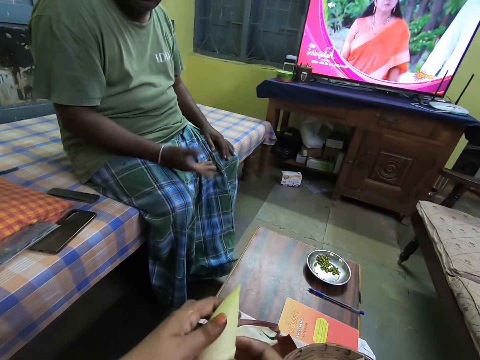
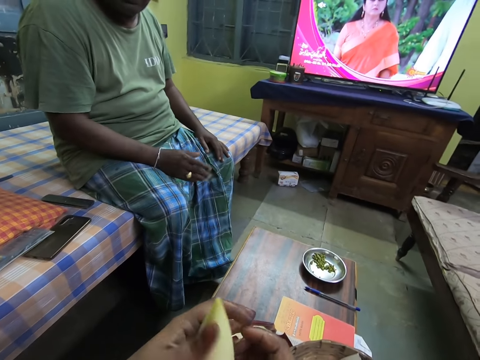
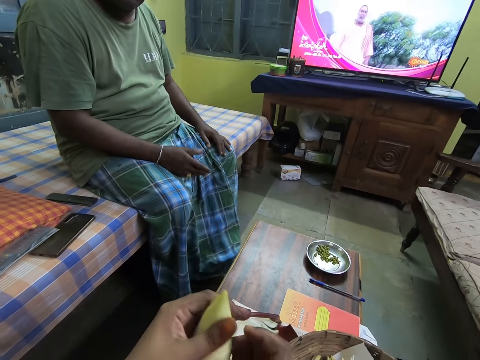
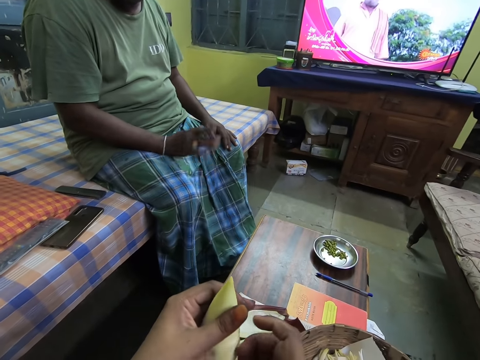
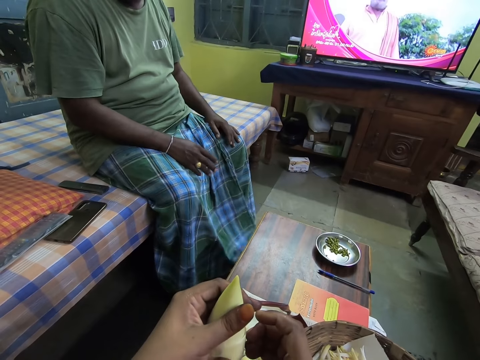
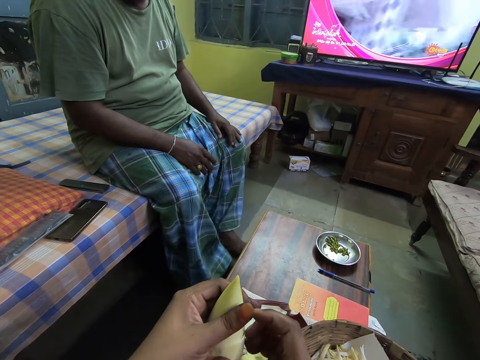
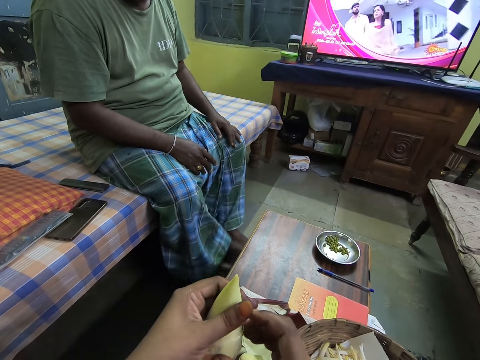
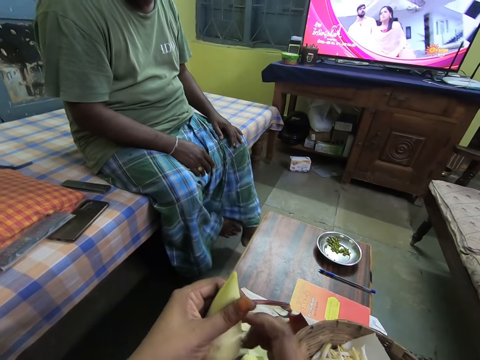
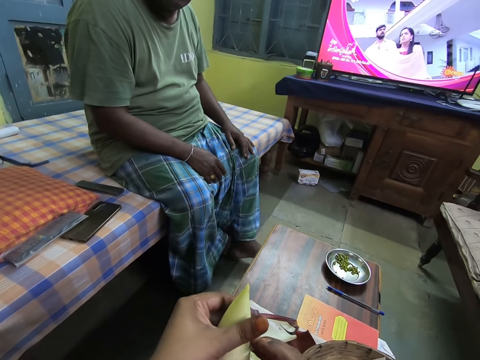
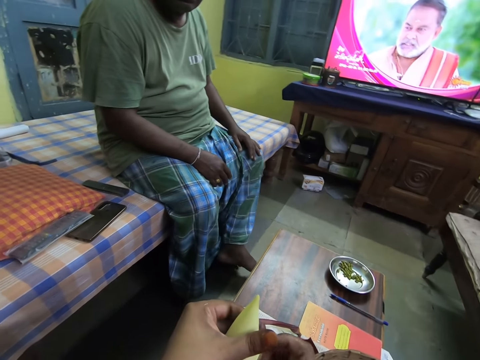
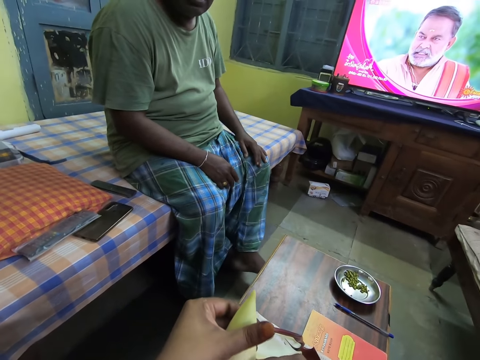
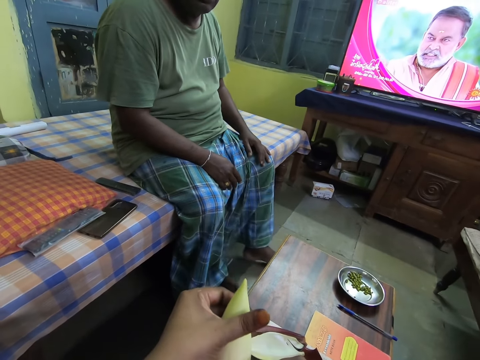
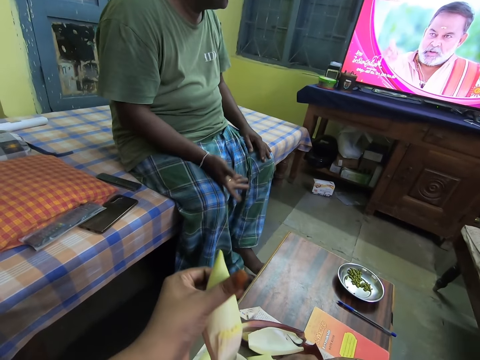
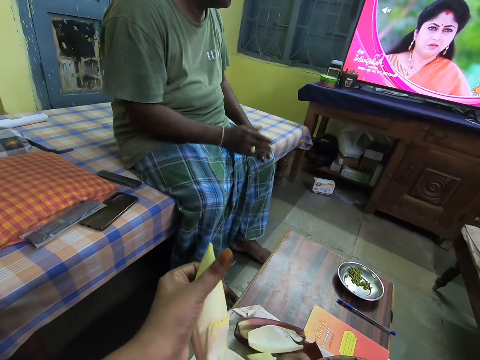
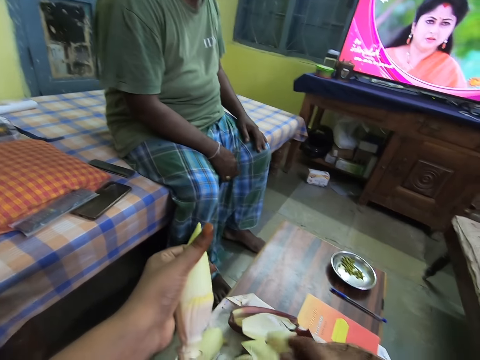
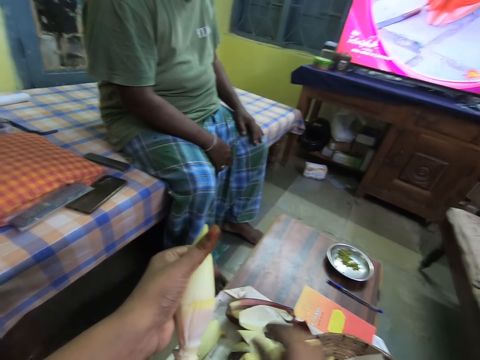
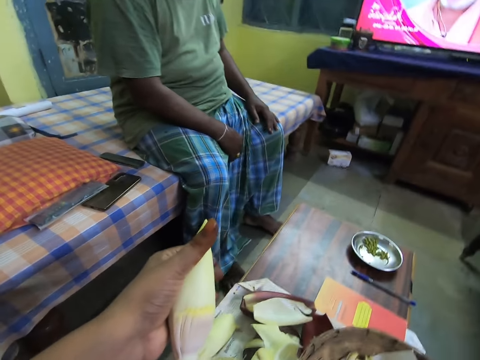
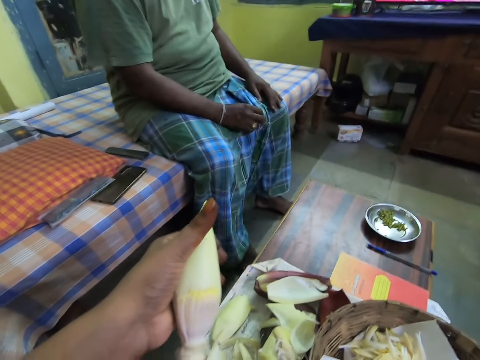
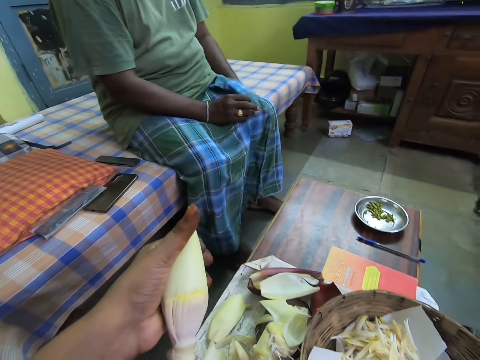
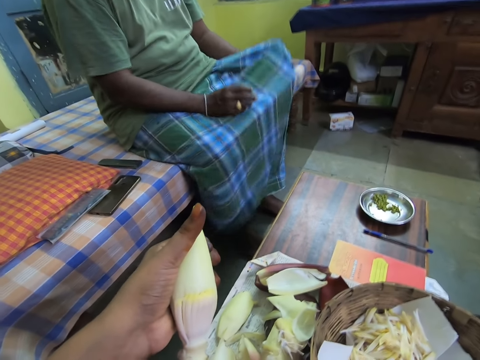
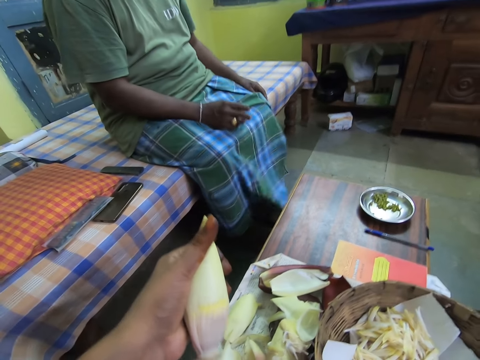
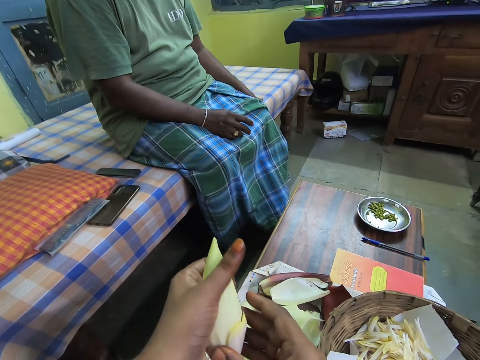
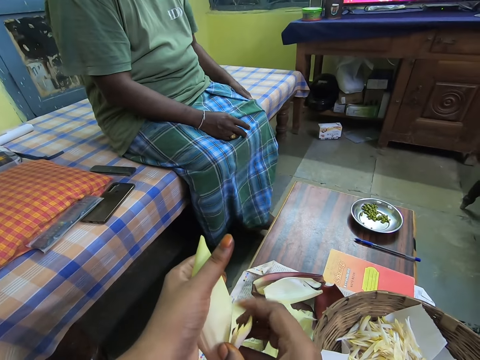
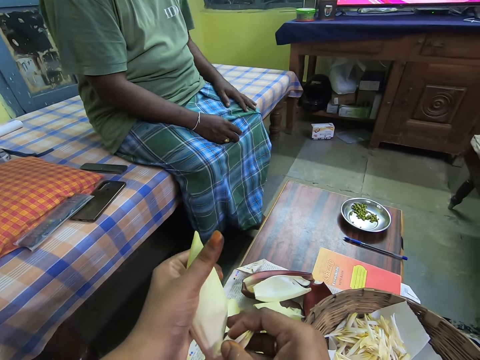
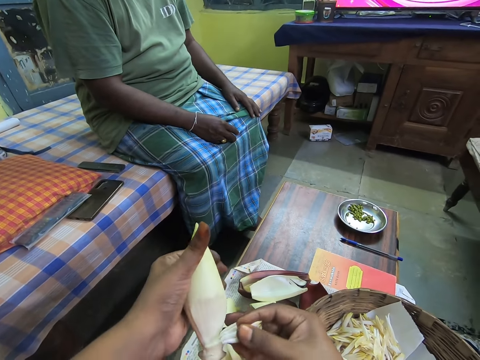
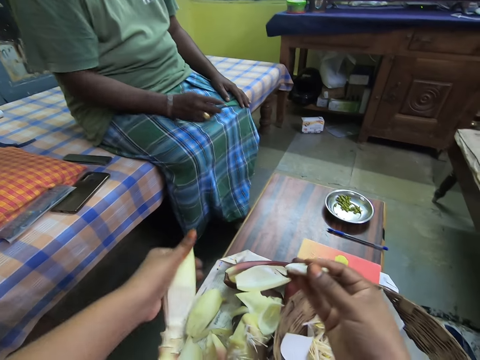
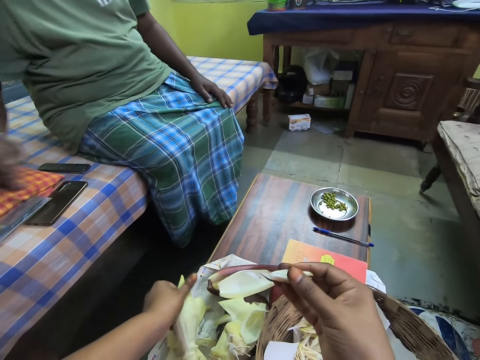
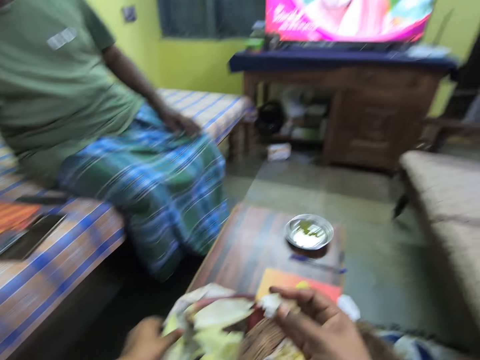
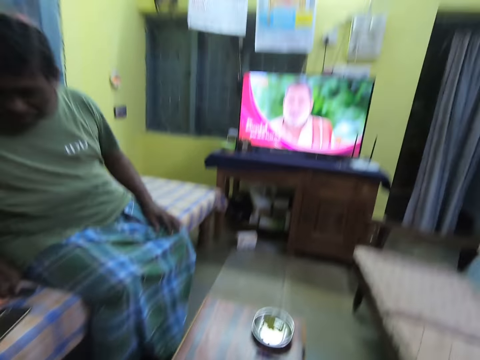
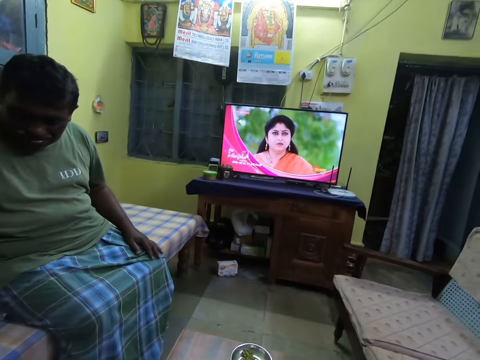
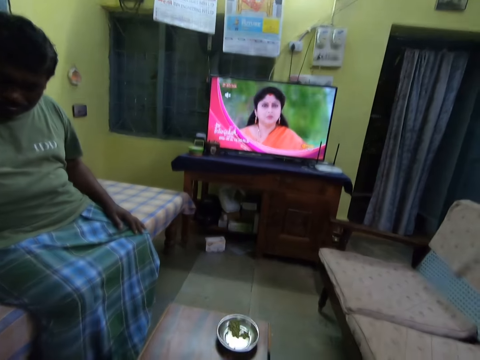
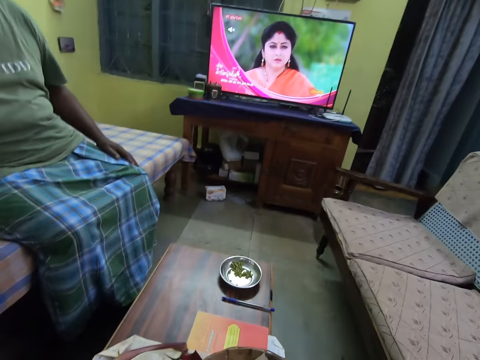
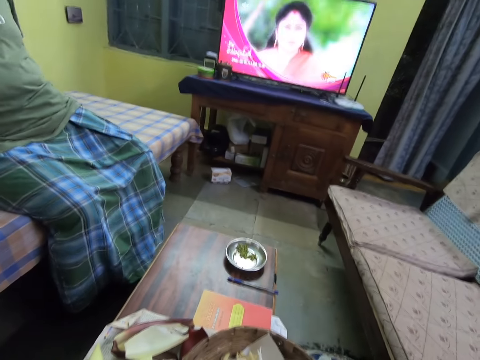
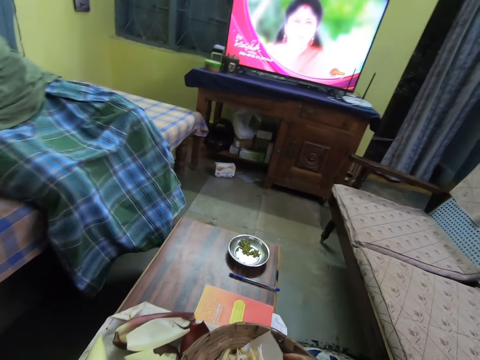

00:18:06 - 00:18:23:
The camera wearer peels a banana flower. She drops the plantain flower on the table with her left hand.

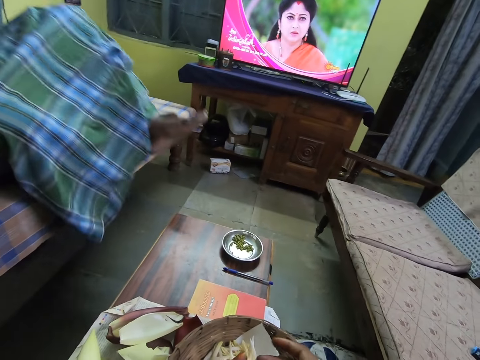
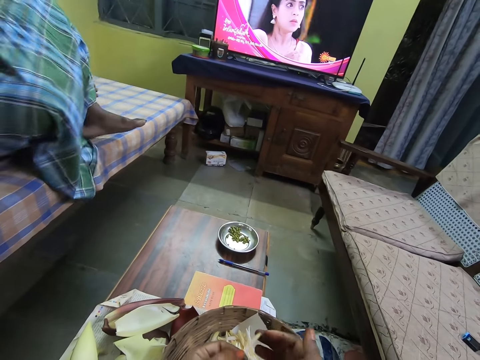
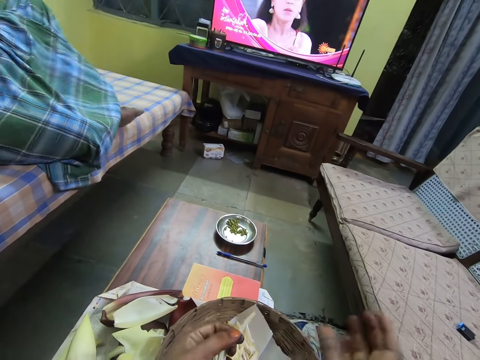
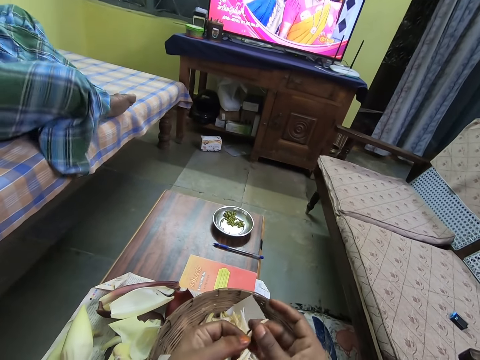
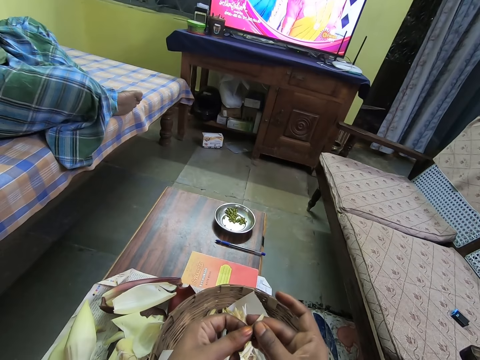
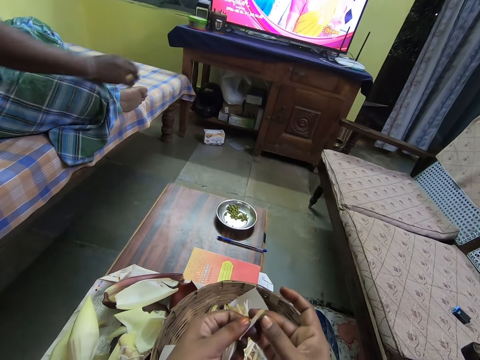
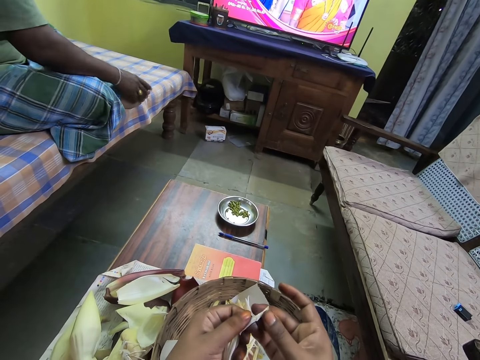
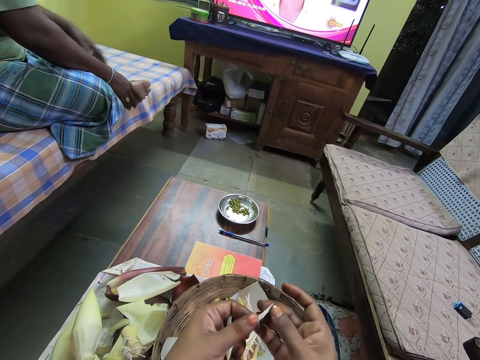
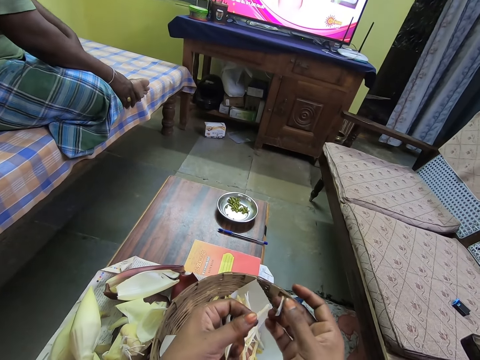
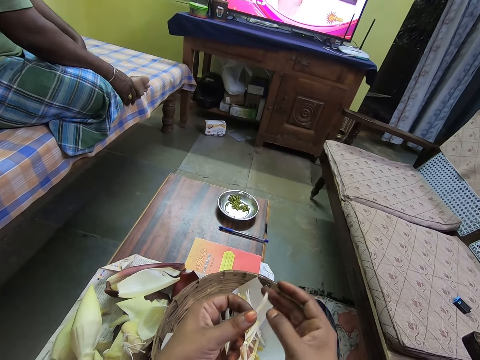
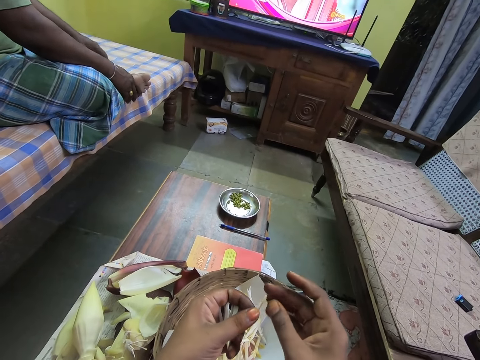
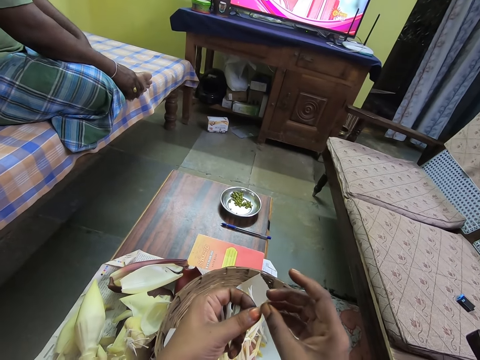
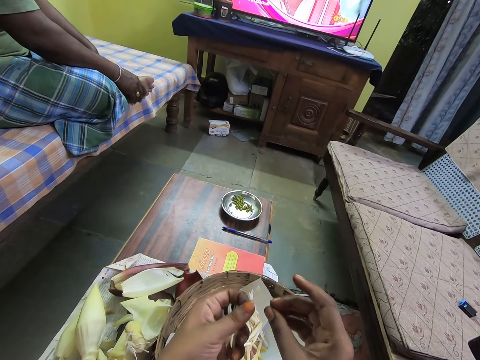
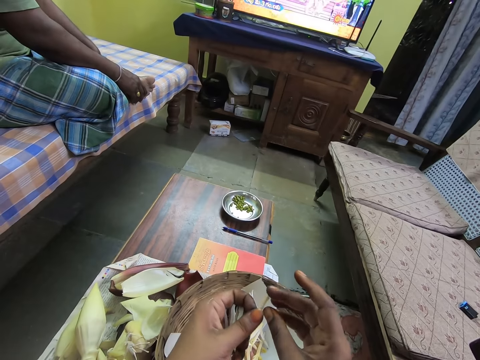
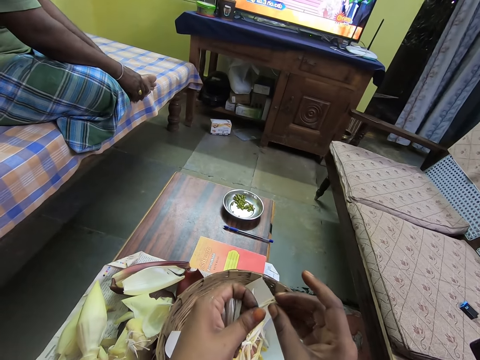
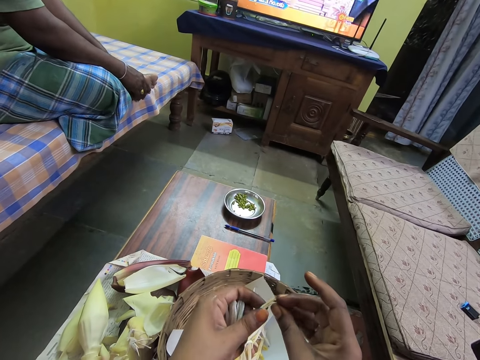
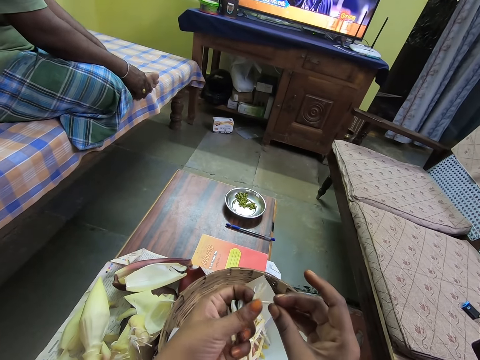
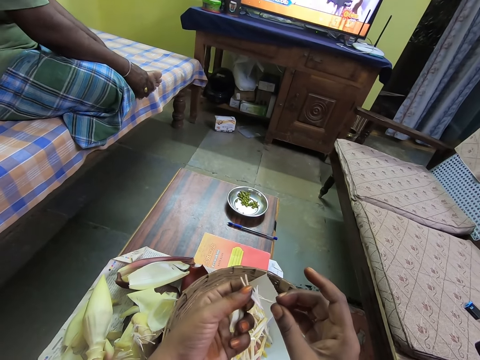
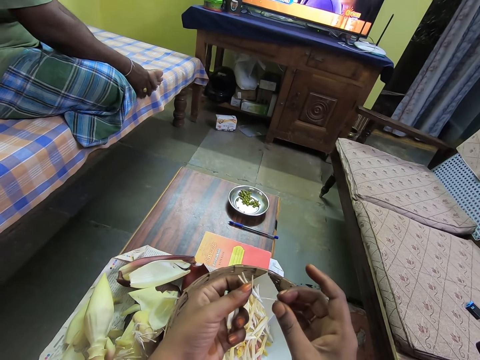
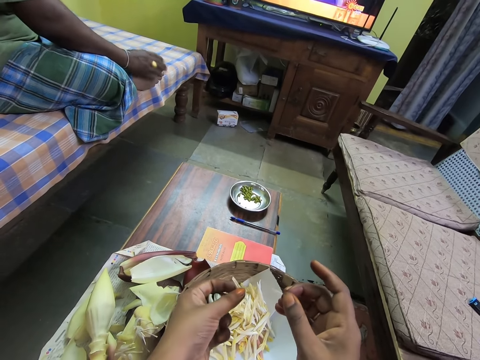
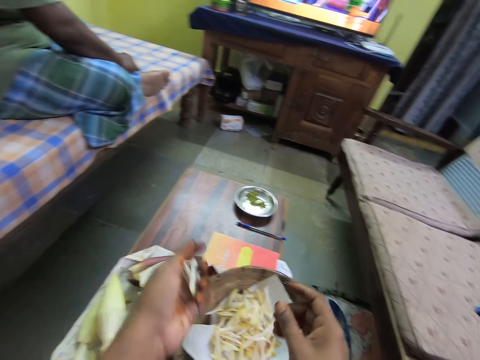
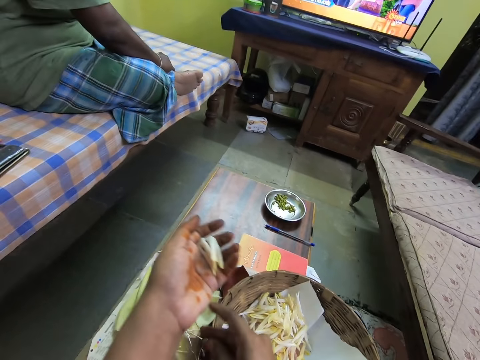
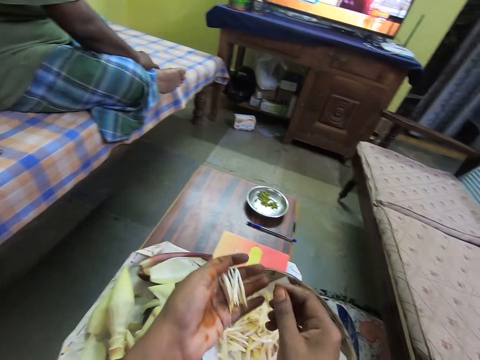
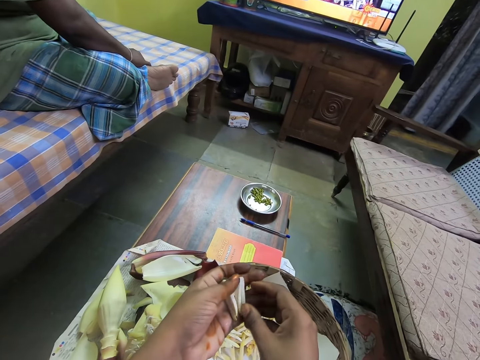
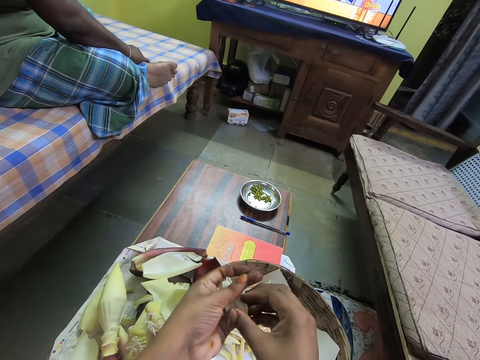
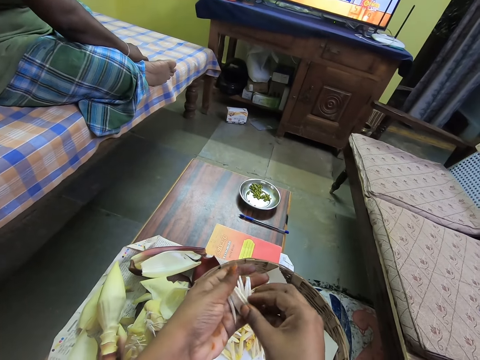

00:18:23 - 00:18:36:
The camera wearer peels a plantain flower with her right hand. She removes the plantain flower seed with her right hand. She drops the plantain flower on some plantain flower on a paper in a basket with her left hand. She drops the plantain flower seed on the table with her right hand. She takes the plantain flower from her left hand with her right hand.
